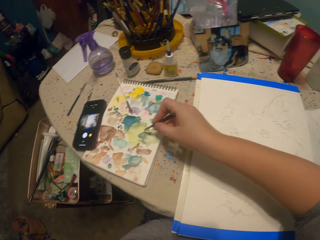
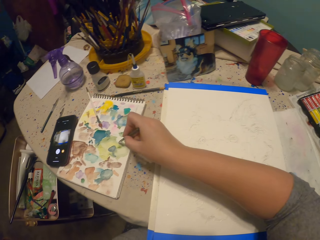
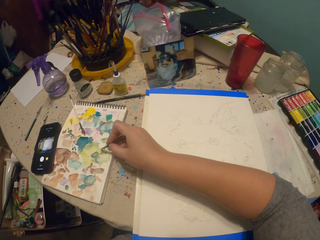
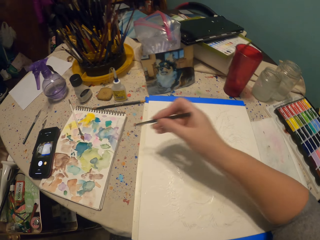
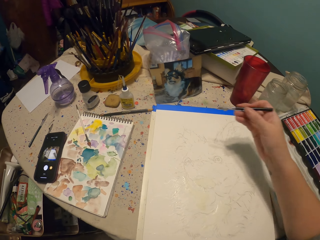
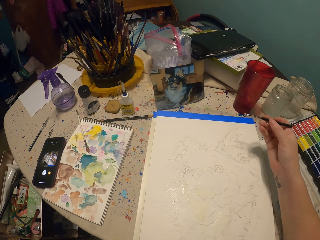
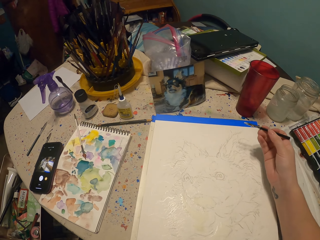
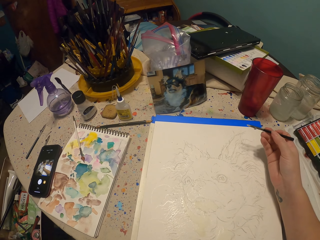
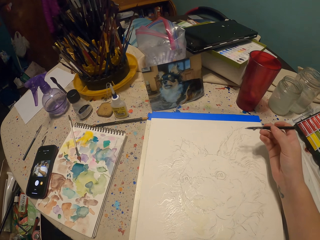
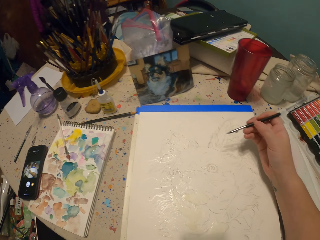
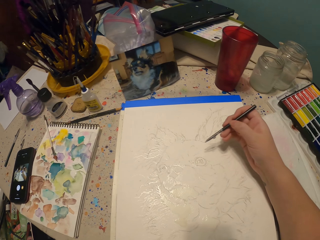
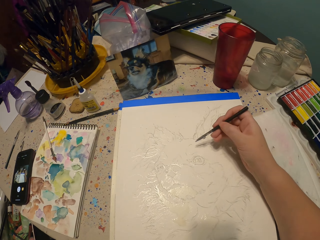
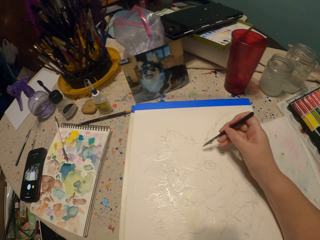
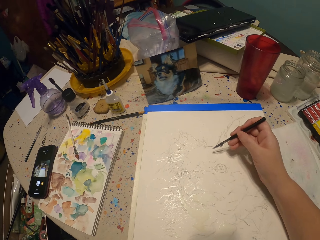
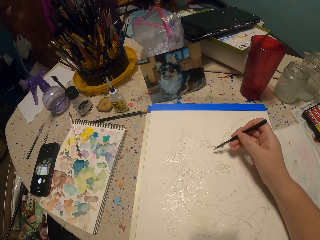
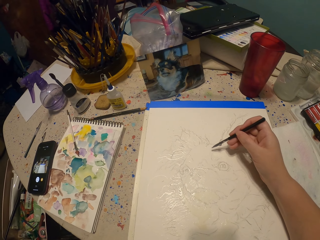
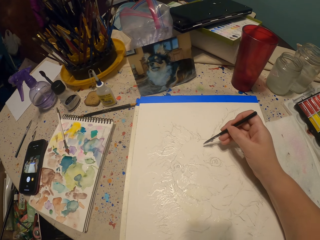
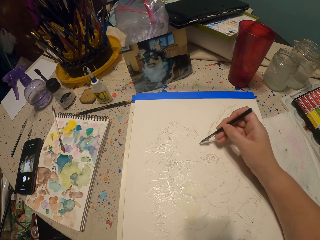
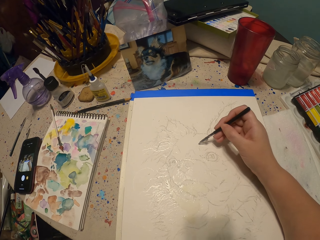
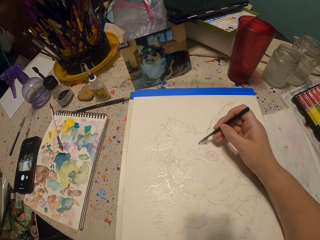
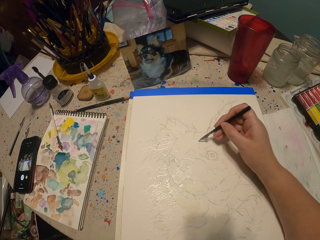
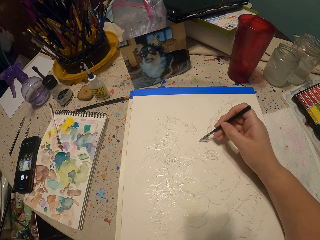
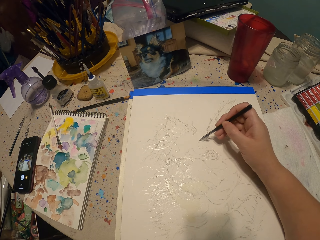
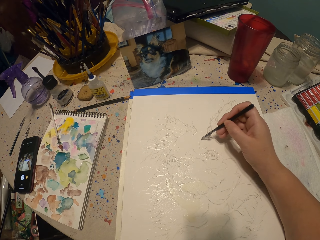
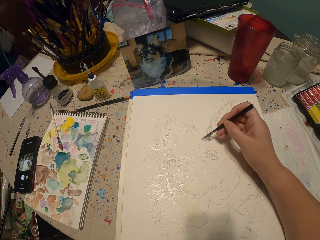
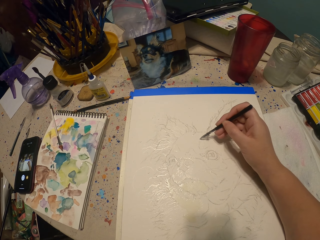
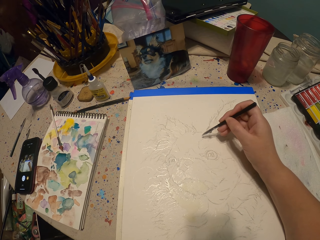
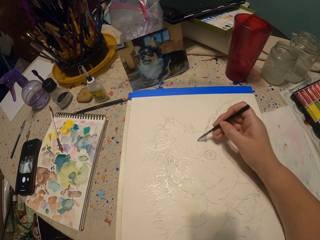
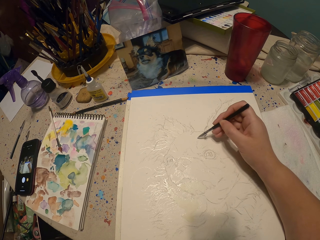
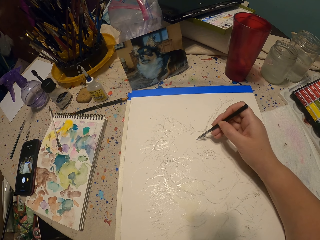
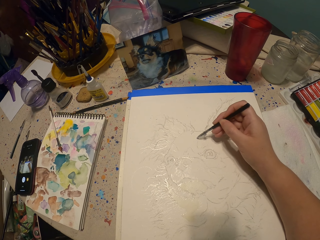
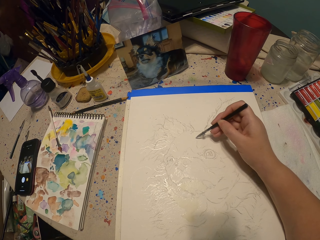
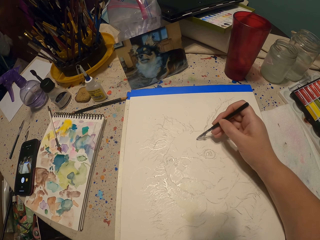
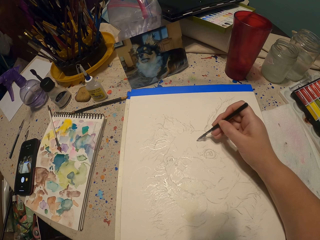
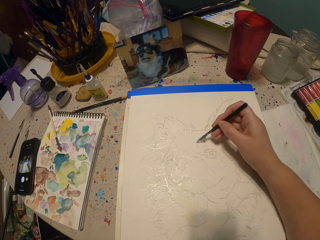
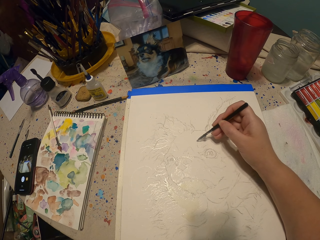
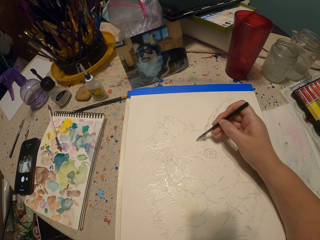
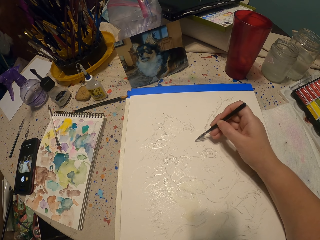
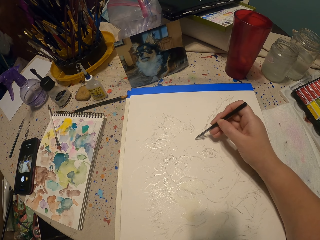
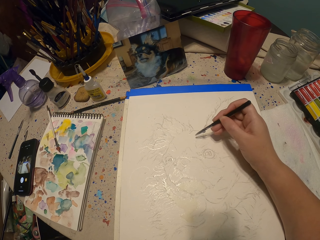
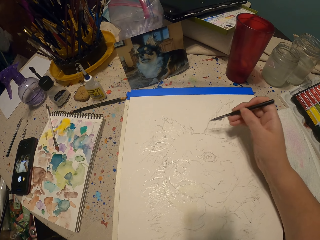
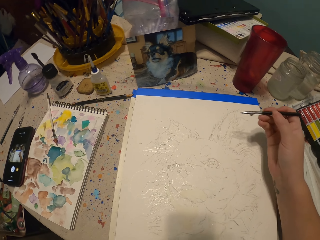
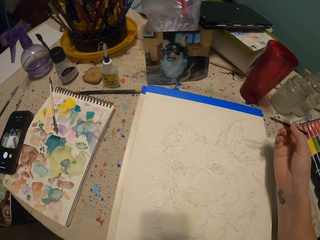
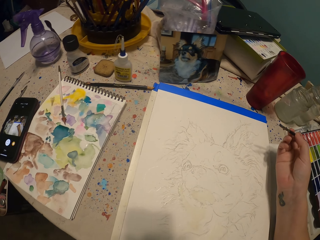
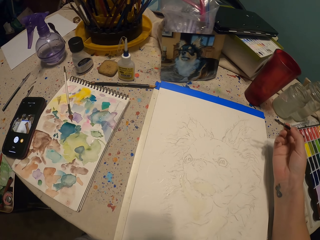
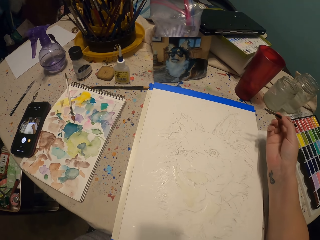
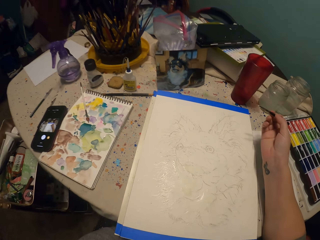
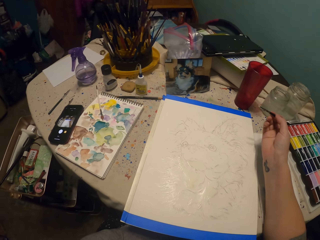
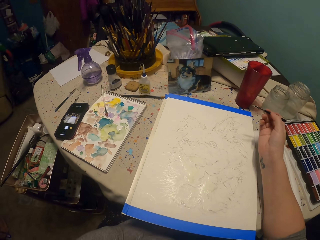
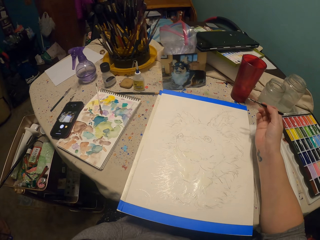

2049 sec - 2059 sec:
The camera wearer scoops paint. They paint a picture.

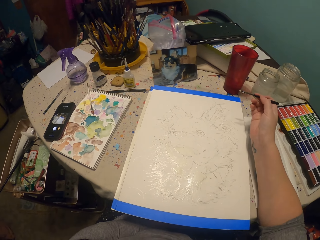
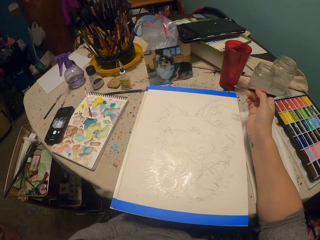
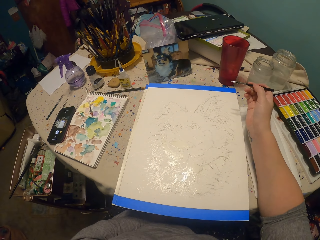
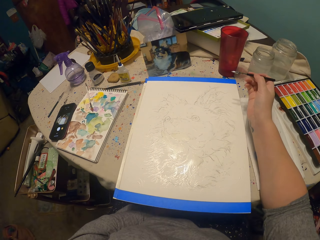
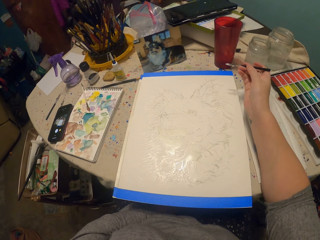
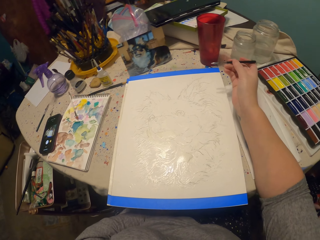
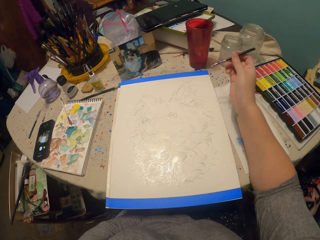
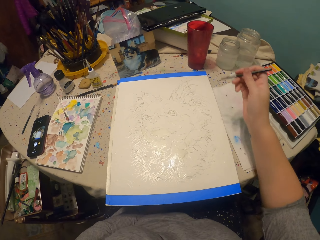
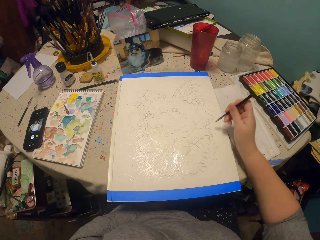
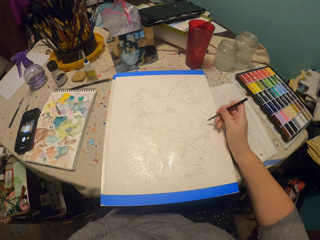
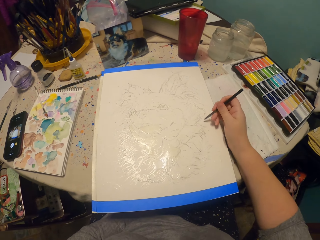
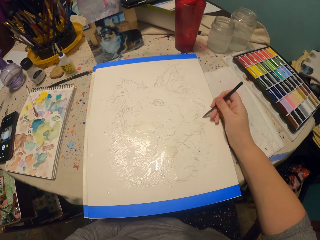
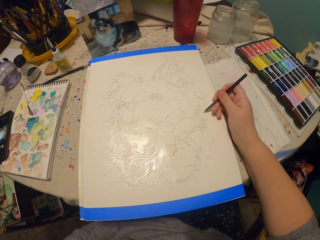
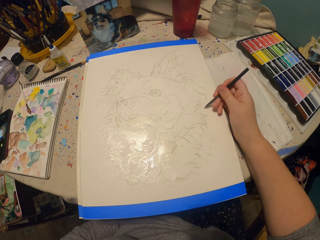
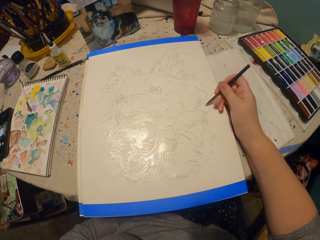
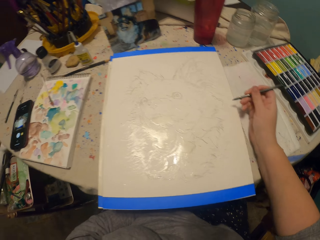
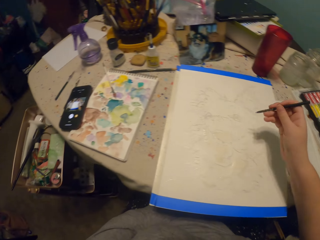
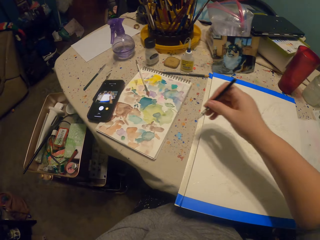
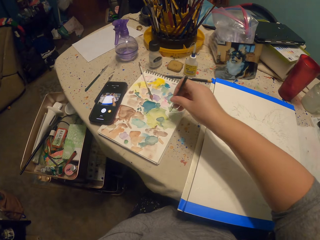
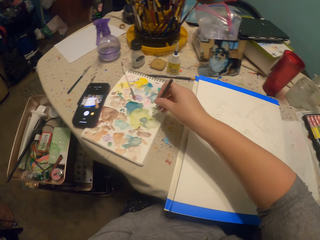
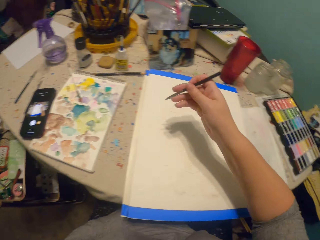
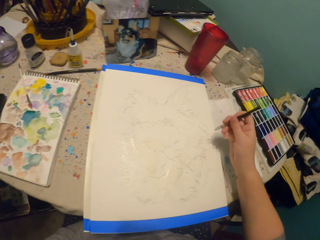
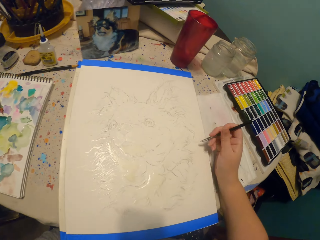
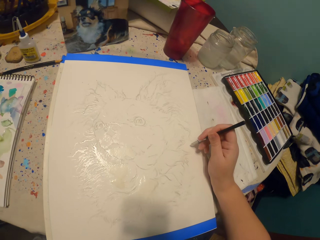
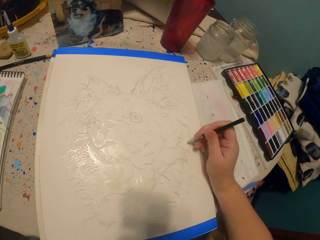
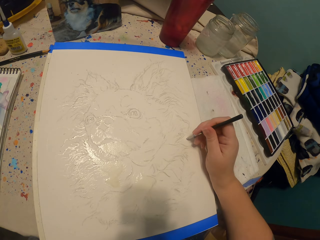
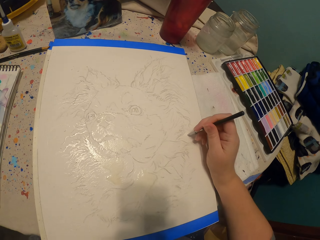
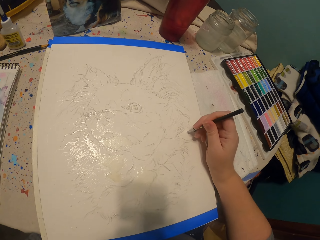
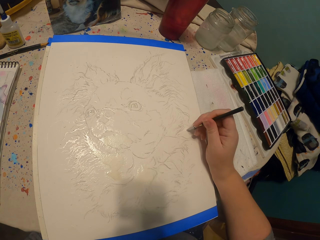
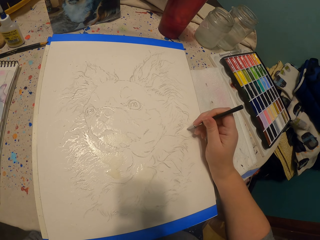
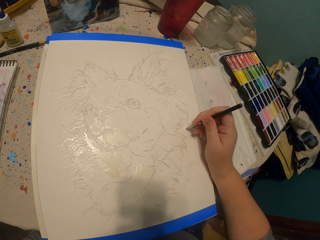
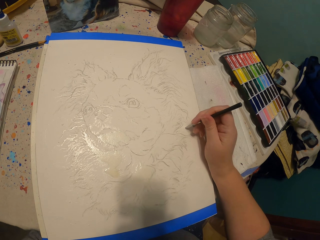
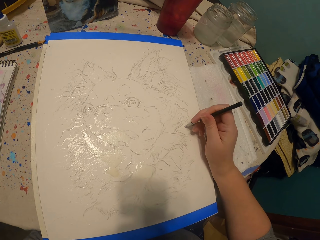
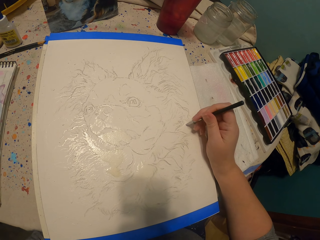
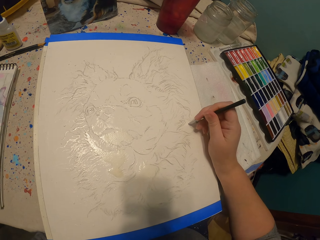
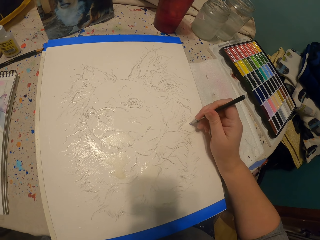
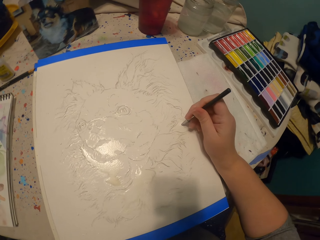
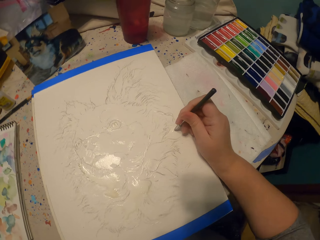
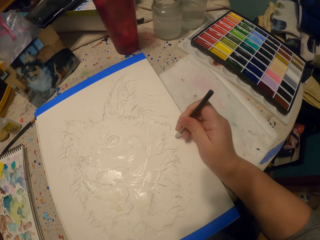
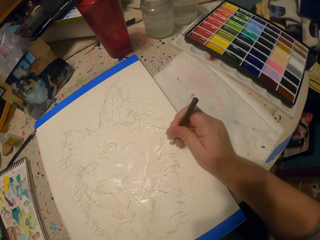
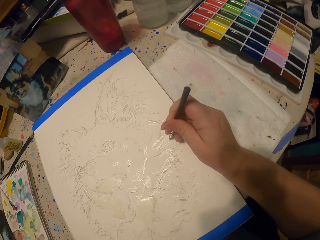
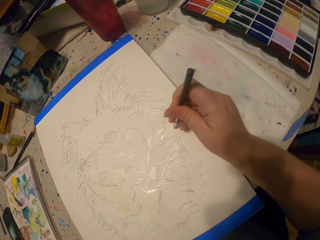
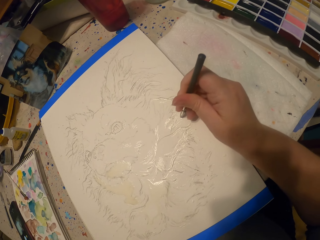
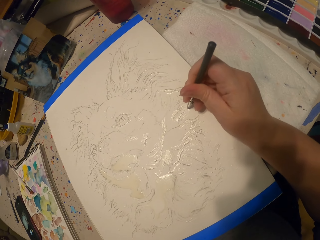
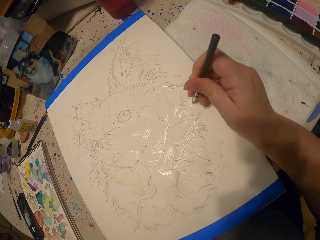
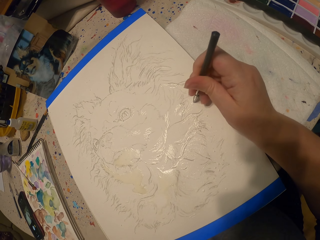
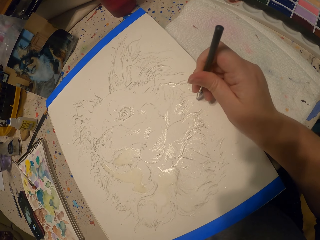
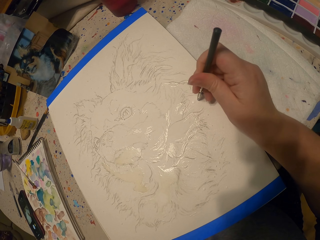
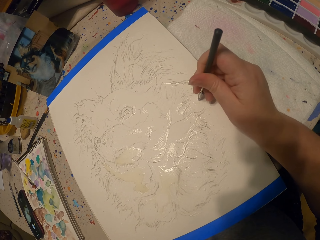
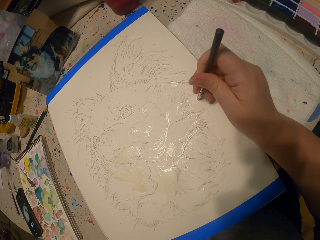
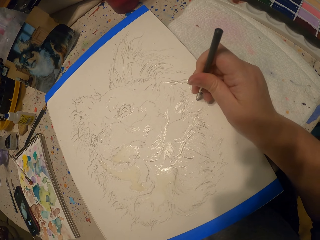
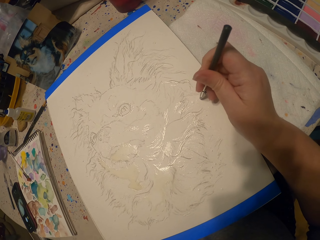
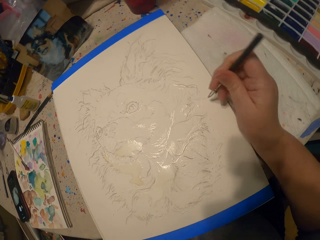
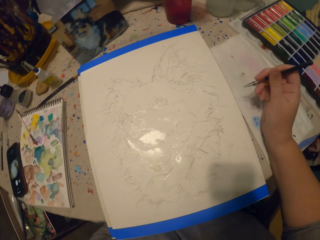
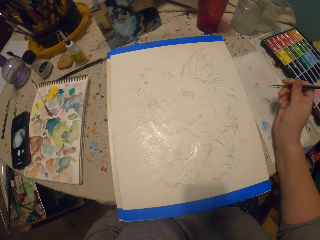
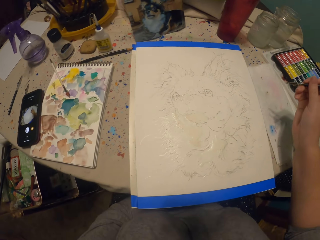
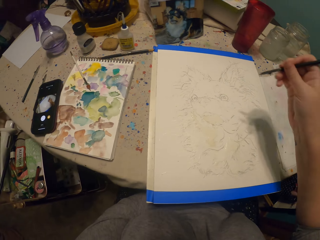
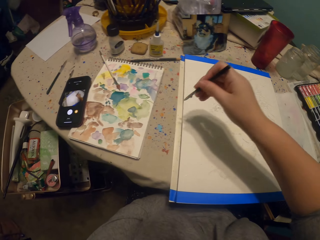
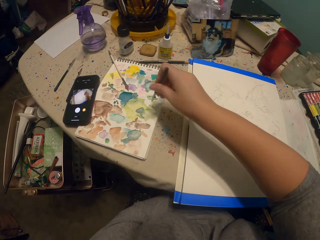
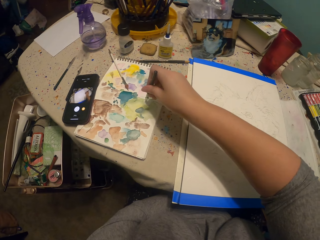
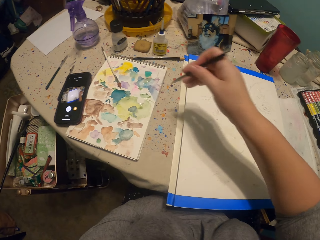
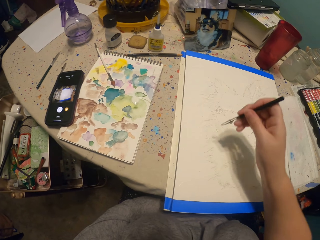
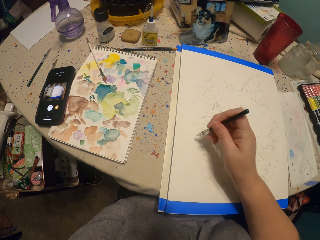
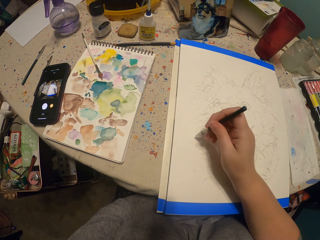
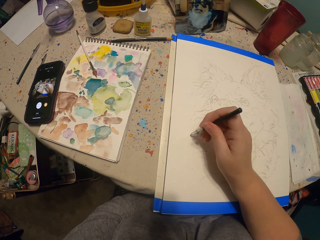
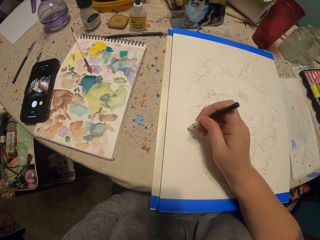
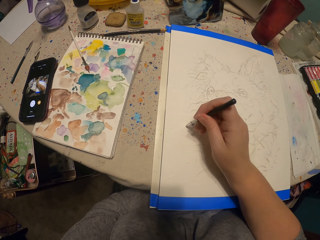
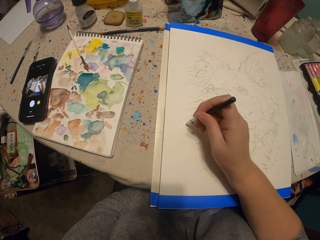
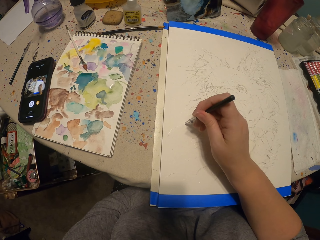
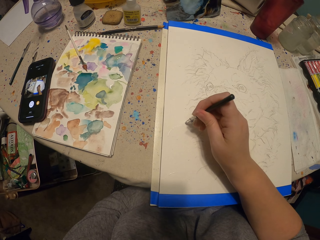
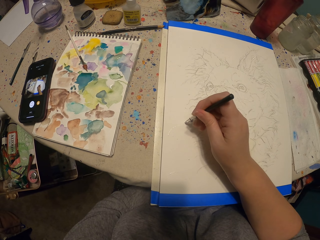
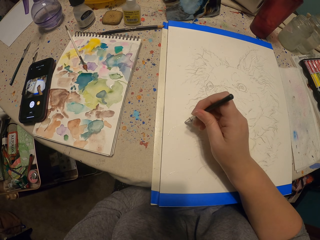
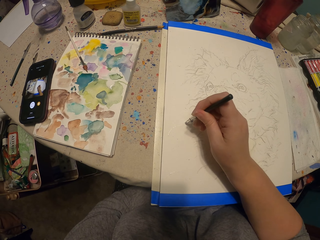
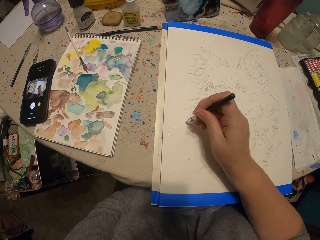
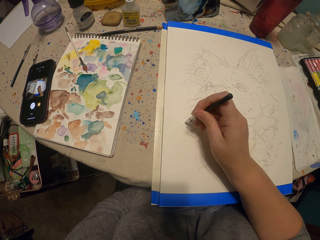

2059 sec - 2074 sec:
The camera wearer paints a picture. They put the pen on a paint. They paint the picture. They put the pen on the paint. They paint the picture.
